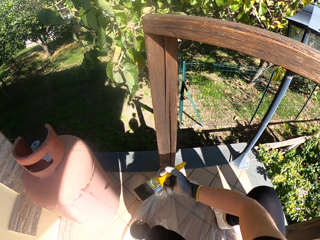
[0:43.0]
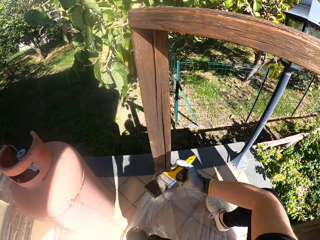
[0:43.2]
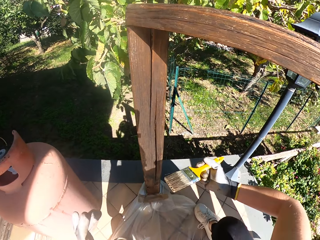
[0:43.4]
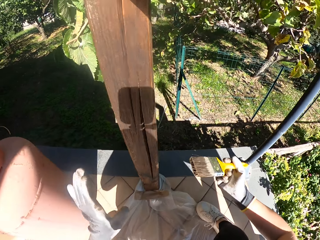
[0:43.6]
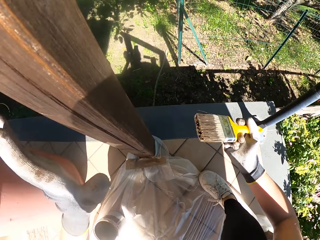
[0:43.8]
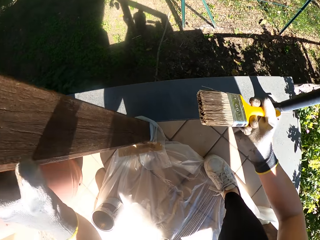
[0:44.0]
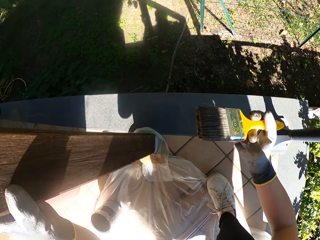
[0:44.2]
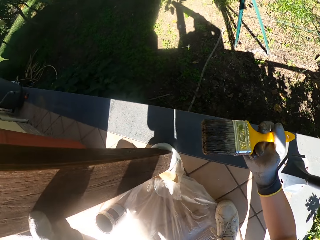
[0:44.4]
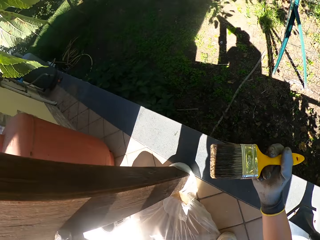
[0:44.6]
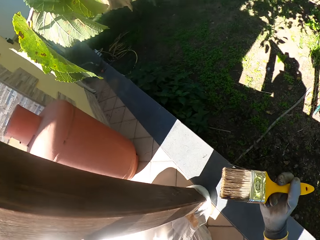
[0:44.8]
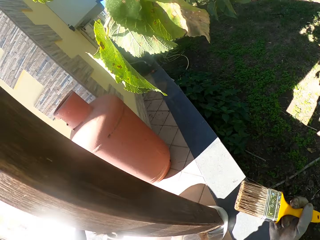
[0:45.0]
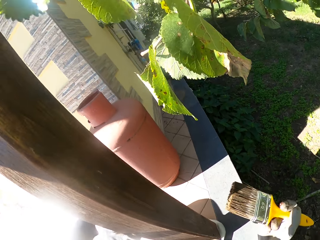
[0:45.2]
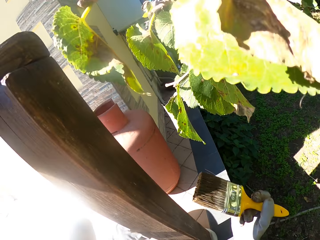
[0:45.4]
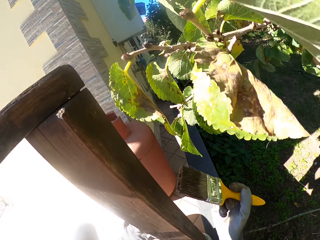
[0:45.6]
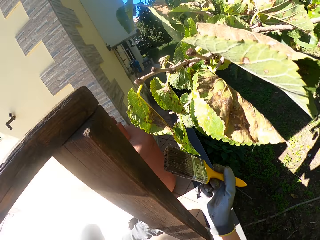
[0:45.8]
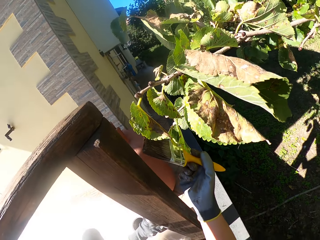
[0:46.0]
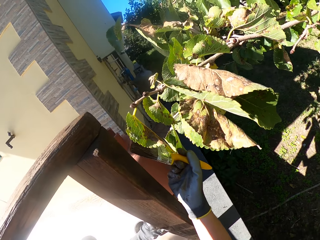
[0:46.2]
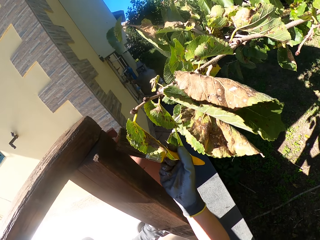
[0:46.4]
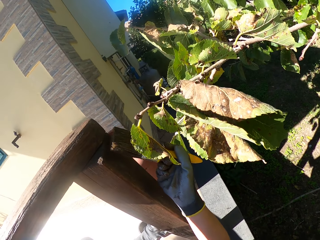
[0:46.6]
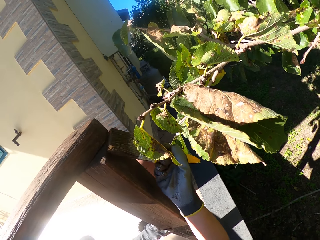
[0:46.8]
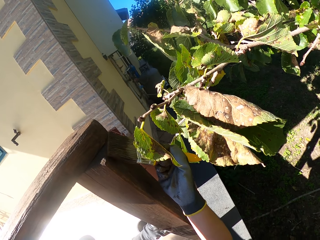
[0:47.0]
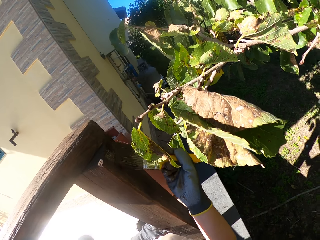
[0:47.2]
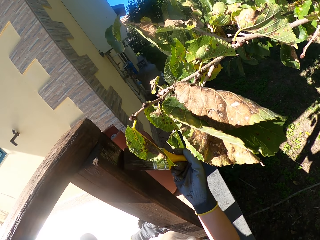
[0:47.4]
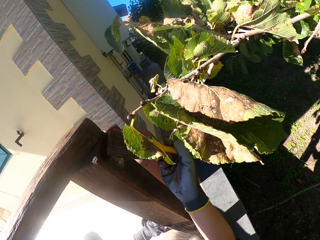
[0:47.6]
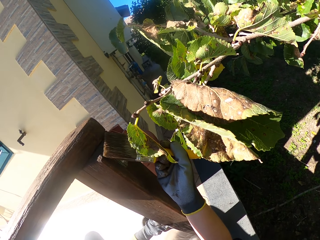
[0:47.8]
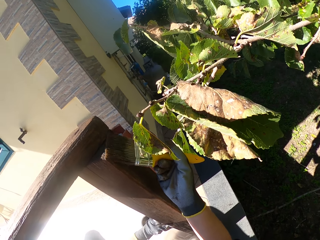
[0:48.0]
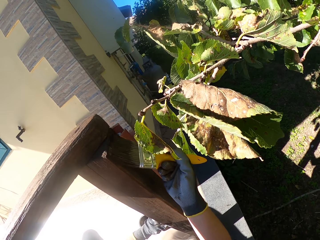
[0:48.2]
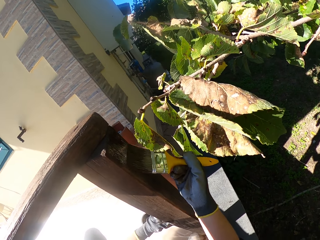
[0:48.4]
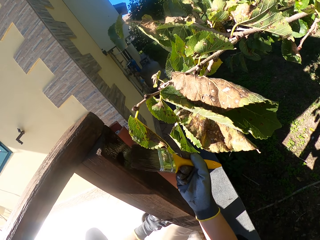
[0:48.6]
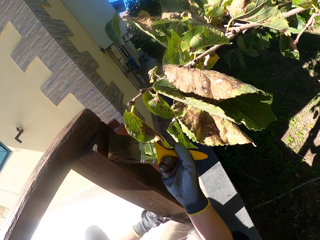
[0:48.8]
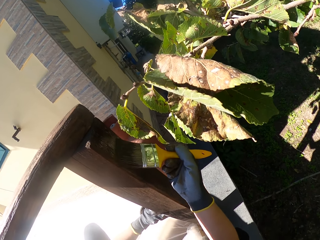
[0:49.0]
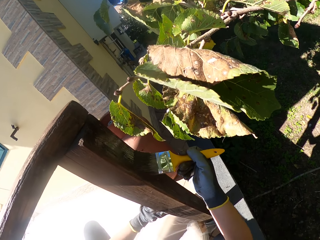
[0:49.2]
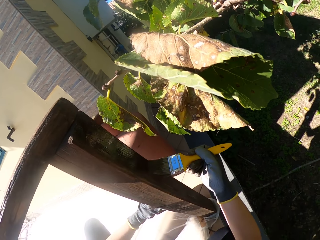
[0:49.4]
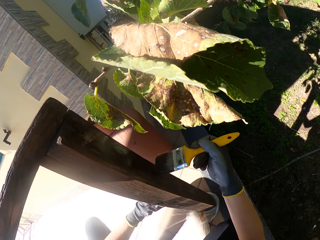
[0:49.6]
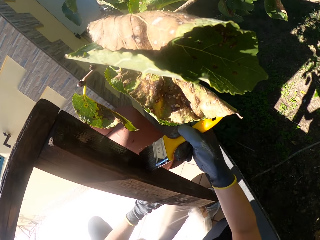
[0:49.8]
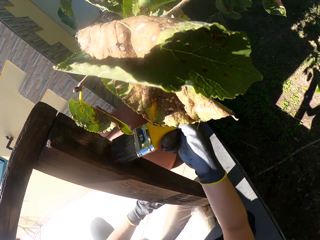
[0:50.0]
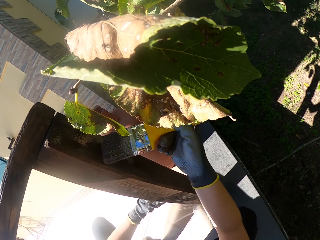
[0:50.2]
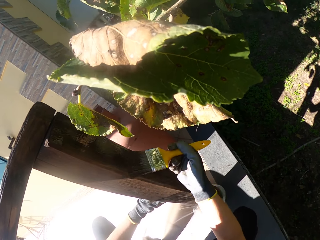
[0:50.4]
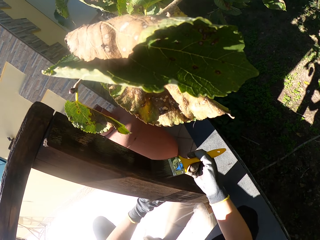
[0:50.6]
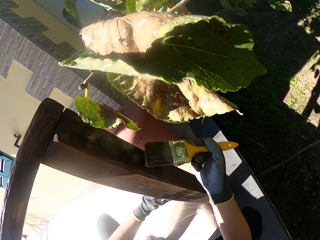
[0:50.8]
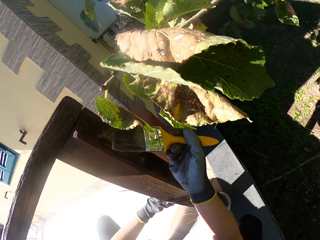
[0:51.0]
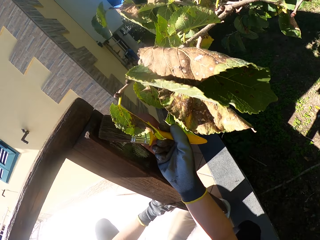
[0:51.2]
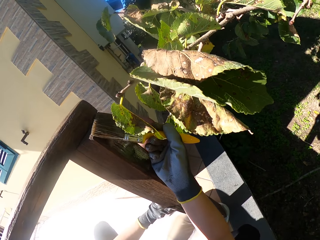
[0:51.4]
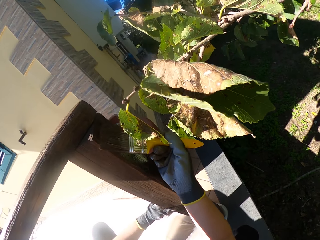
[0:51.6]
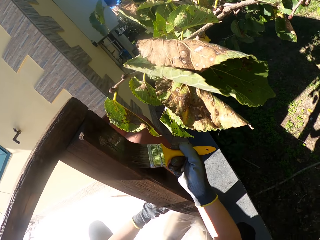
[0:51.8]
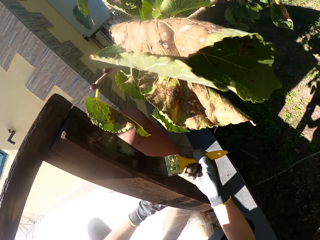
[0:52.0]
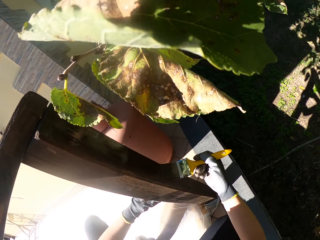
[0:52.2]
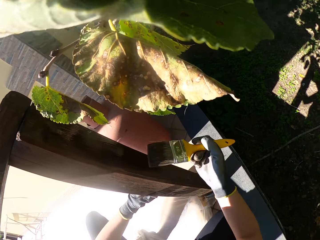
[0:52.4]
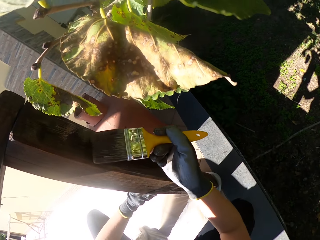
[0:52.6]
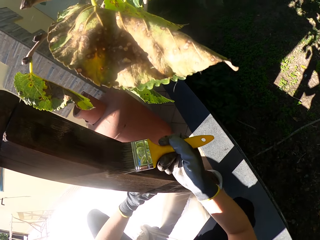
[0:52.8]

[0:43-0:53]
The camera wearer holds the wood. They paint the wooden railing with the paint on the paint brush.

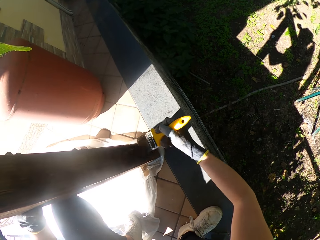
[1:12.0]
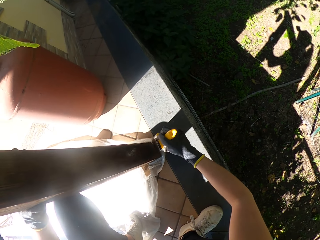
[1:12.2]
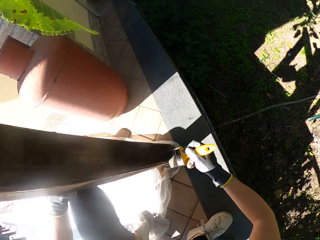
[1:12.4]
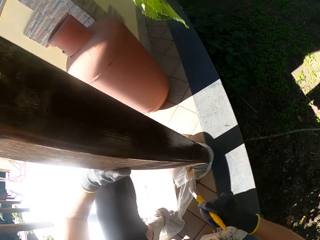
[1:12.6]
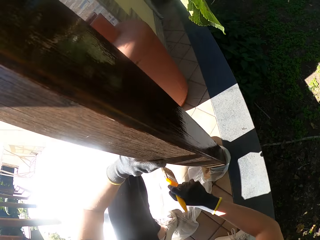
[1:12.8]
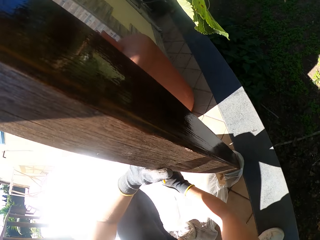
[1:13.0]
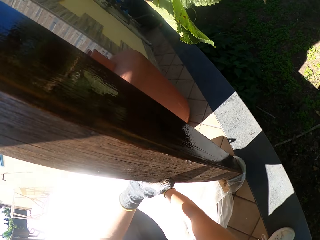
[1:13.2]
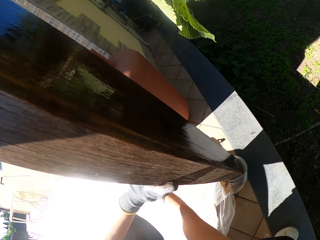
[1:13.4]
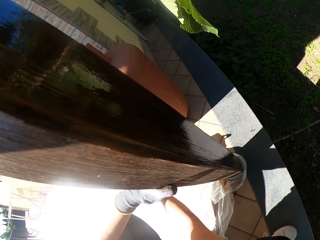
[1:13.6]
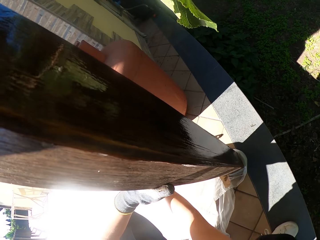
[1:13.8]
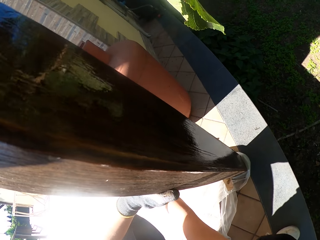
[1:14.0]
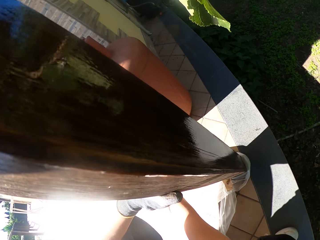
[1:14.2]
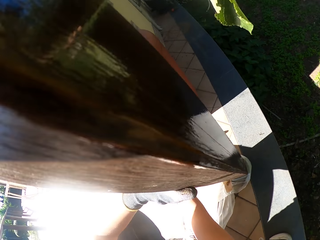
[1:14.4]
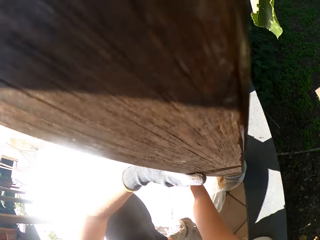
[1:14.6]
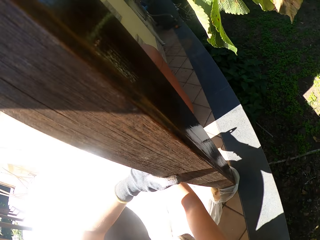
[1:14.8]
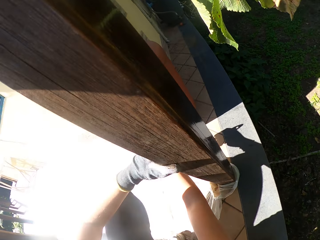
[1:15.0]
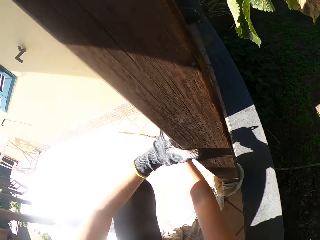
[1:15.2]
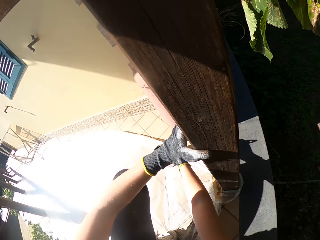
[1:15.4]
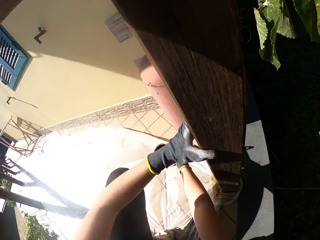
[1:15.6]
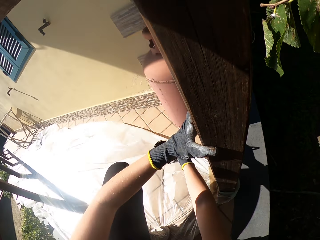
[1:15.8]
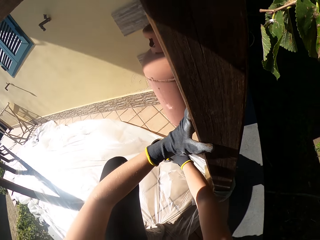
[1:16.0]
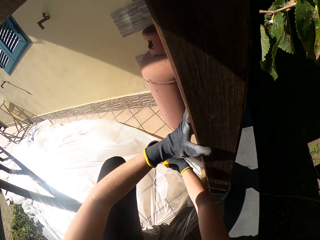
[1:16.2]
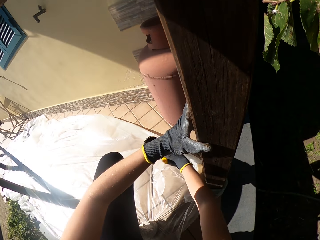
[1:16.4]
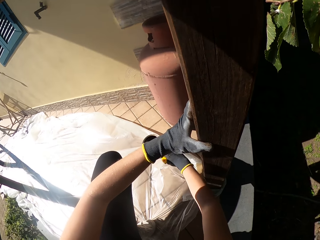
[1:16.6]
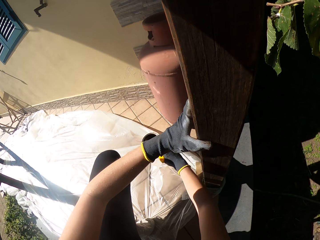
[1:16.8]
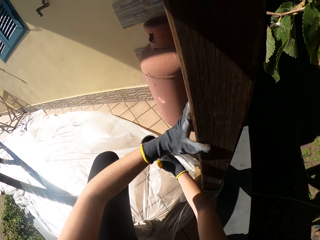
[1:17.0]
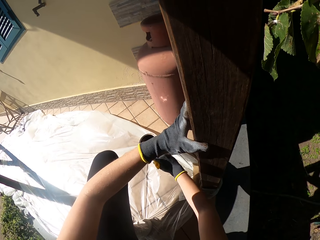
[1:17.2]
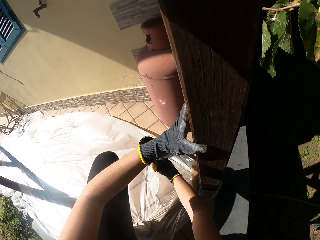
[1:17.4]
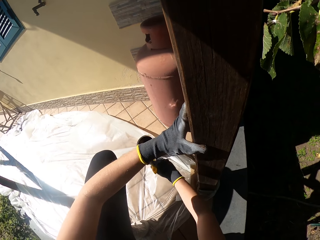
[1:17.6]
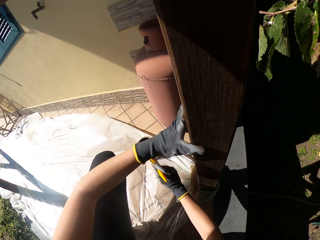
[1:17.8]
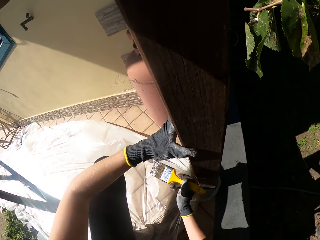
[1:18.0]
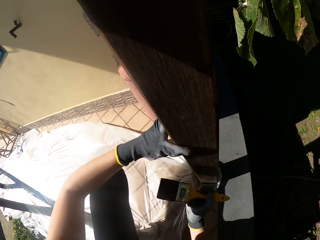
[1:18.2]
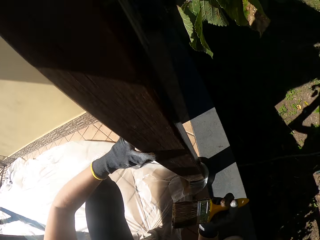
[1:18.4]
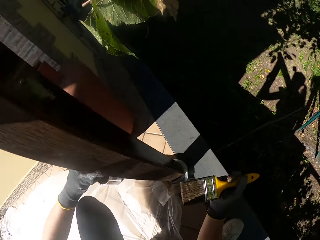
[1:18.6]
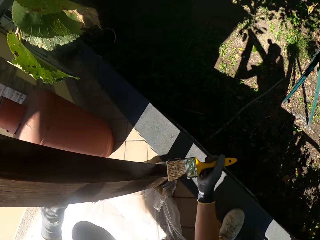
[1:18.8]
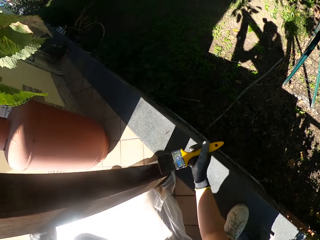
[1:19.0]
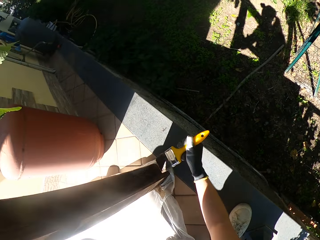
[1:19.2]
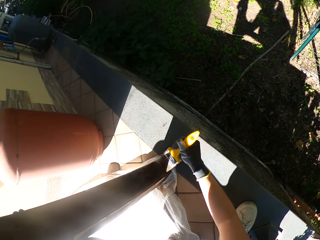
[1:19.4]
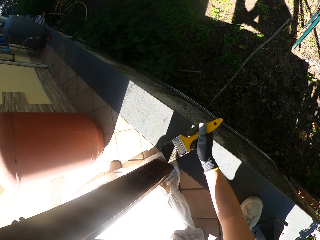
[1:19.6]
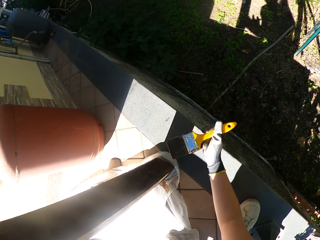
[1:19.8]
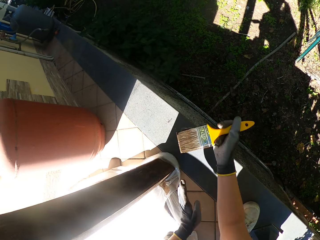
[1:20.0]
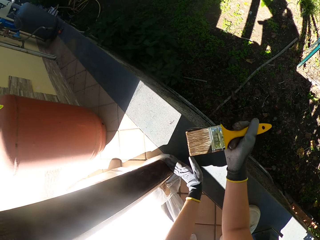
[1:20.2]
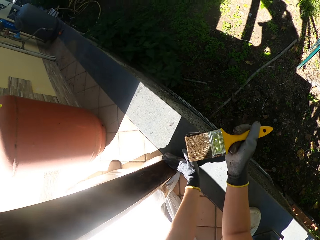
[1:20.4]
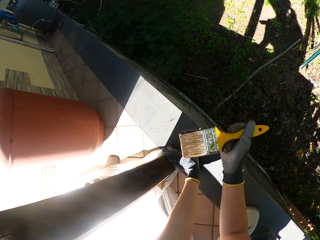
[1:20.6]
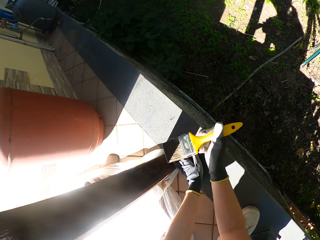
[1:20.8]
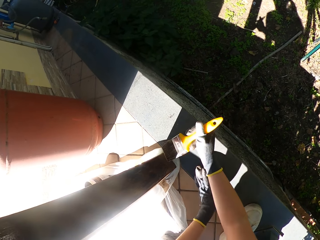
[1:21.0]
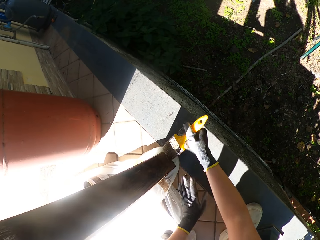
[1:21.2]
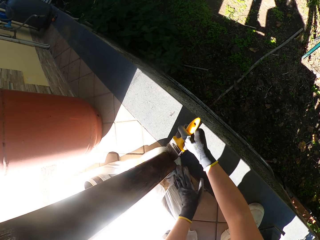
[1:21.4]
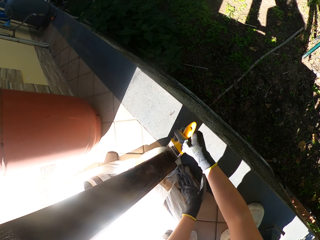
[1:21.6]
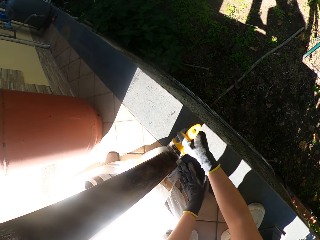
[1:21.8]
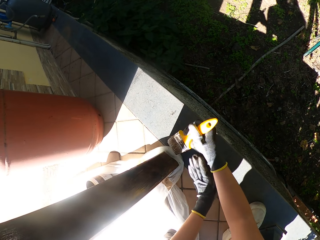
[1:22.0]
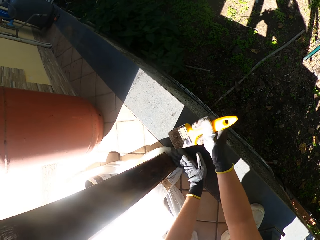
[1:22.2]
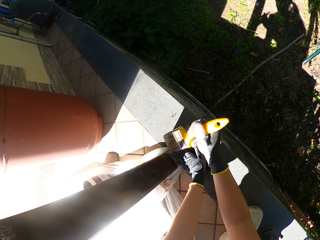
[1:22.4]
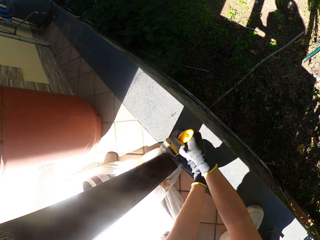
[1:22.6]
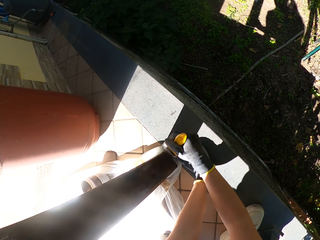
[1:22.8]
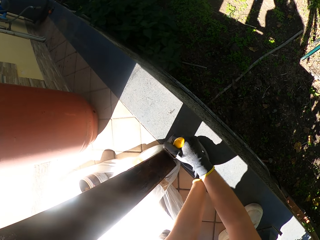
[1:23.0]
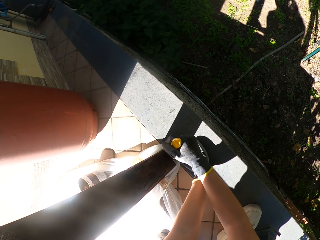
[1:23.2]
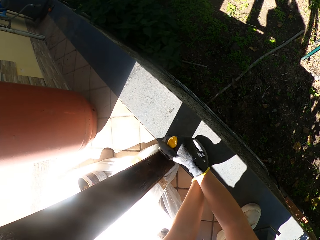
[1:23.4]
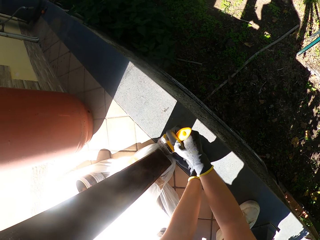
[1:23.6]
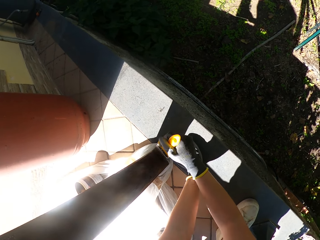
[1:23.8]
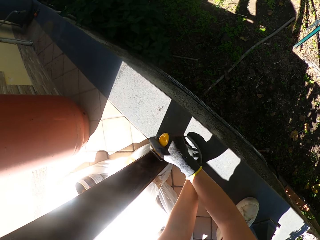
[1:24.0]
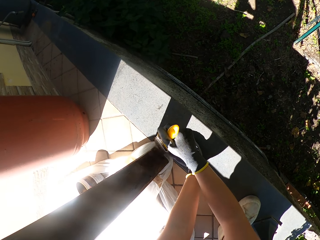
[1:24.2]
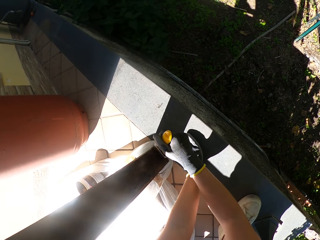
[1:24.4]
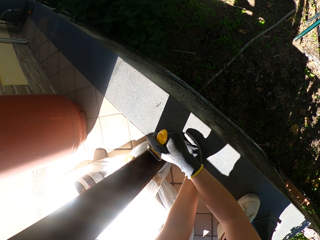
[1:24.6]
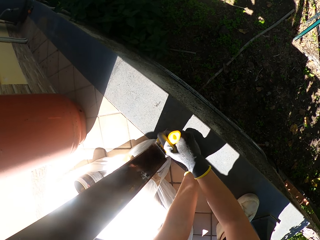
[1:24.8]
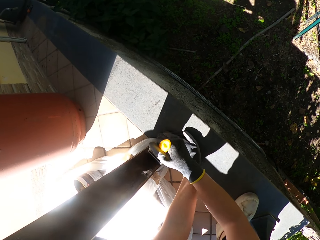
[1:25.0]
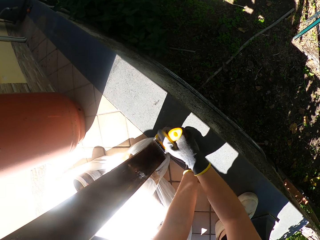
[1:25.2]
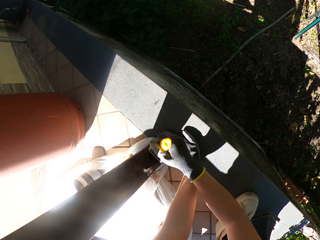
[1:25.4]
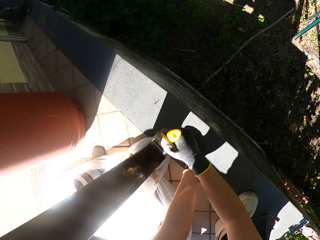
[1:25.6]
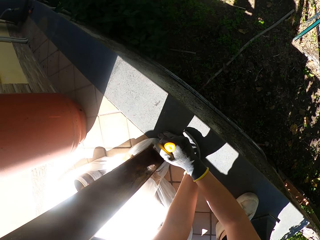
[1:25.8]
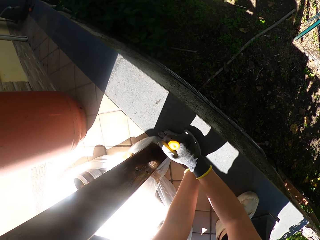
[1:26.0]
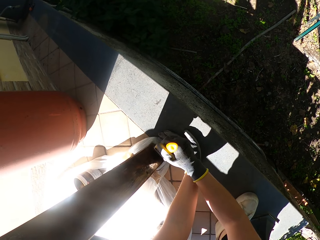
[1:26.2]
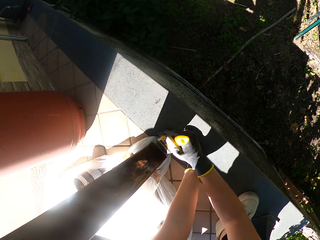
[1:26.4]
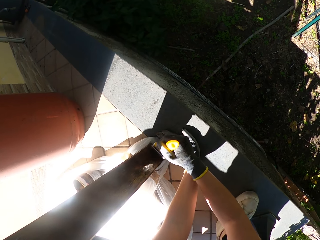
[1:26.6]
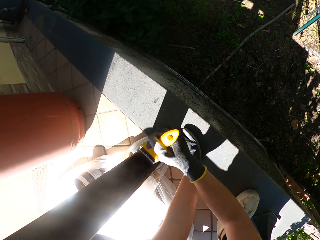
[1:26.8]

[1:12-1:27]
The camera wearer dips the paint brush in the paint can. They wipe the paint brush at the edge of the paint can. They move the nylon at the bottom of the wooden railing away. They hold down the plastic paper. They paint the wooden railing with the paint on the paint brush.
